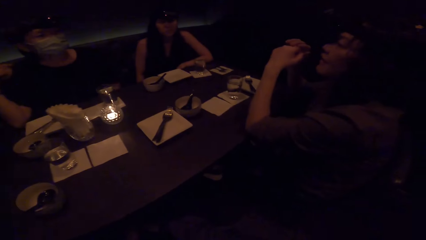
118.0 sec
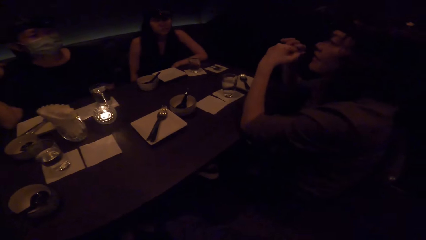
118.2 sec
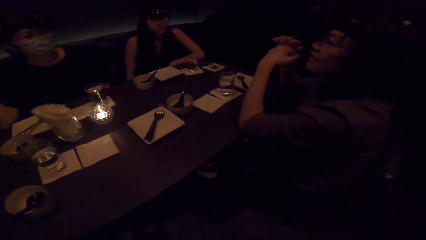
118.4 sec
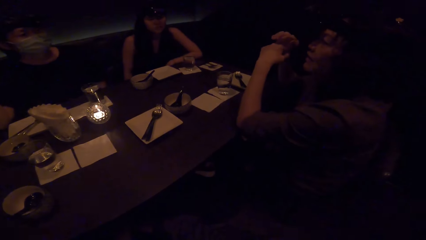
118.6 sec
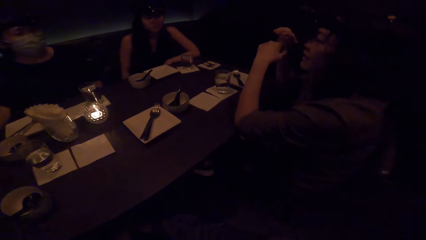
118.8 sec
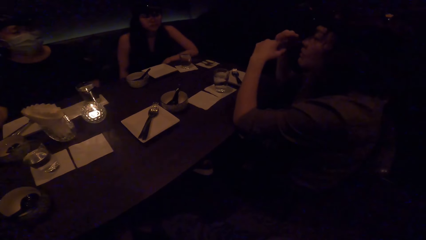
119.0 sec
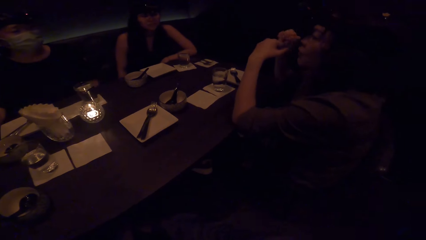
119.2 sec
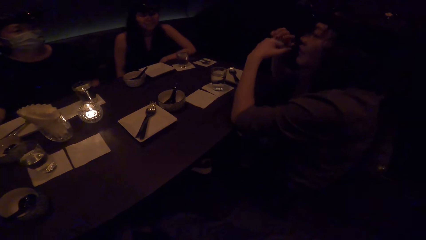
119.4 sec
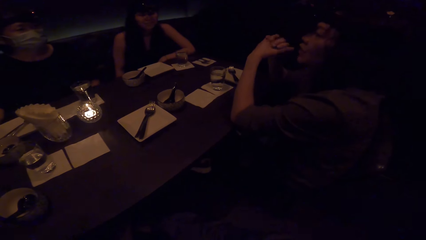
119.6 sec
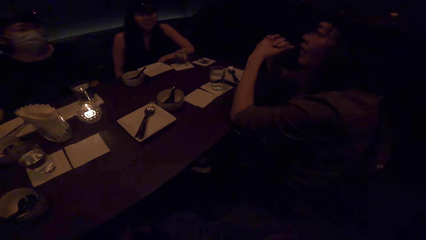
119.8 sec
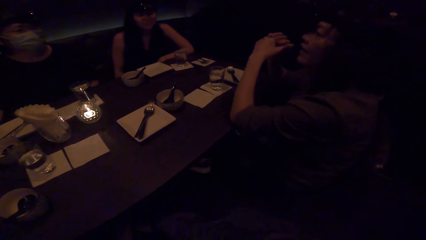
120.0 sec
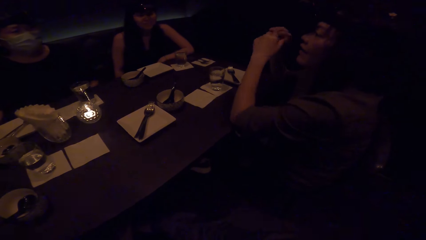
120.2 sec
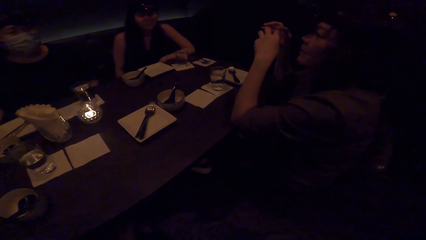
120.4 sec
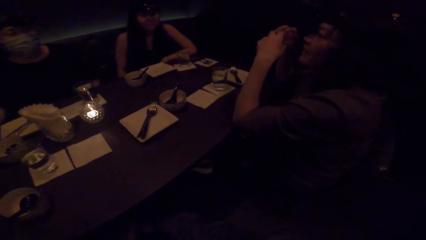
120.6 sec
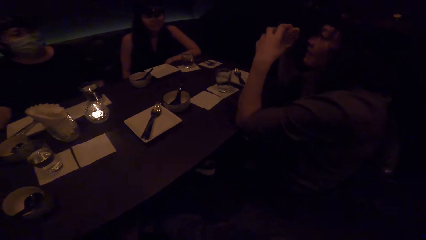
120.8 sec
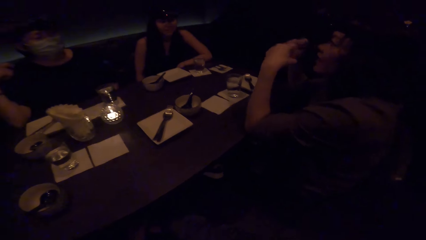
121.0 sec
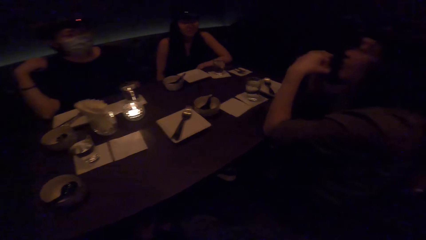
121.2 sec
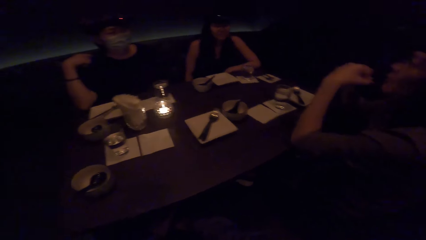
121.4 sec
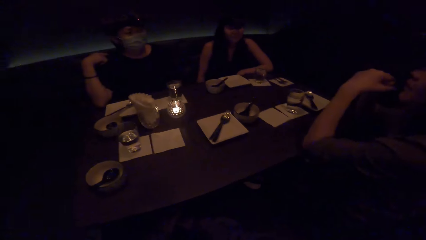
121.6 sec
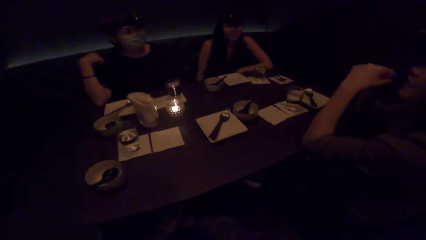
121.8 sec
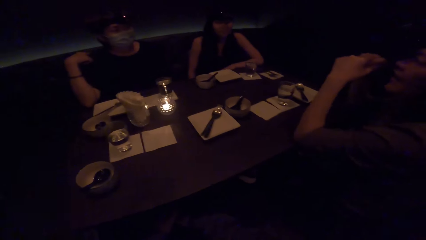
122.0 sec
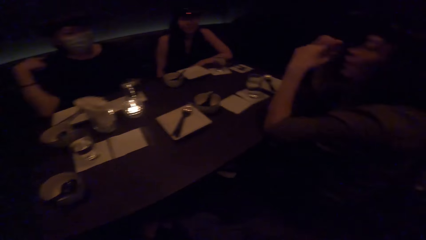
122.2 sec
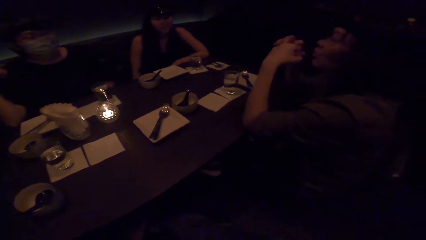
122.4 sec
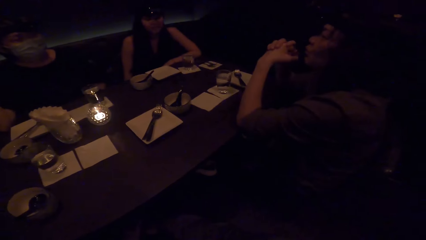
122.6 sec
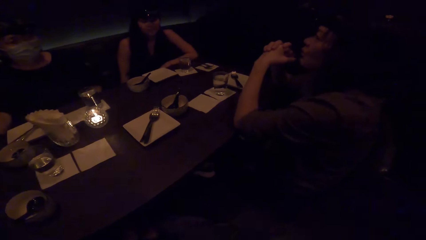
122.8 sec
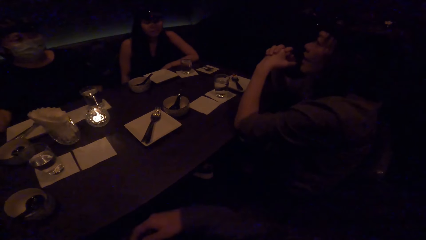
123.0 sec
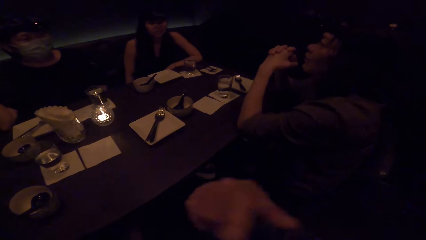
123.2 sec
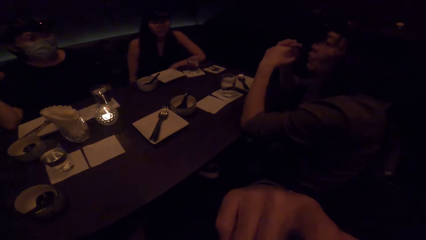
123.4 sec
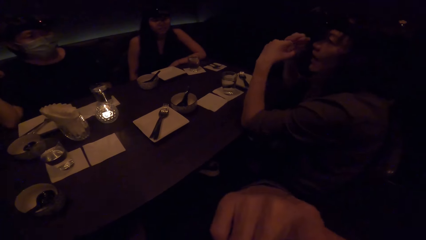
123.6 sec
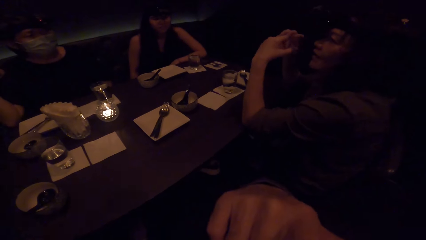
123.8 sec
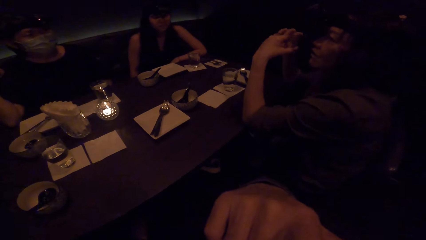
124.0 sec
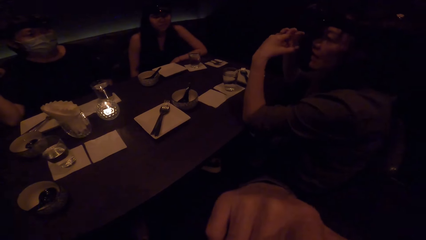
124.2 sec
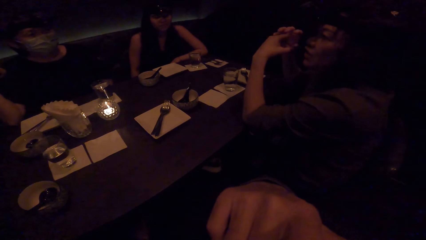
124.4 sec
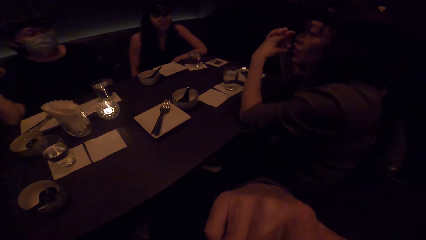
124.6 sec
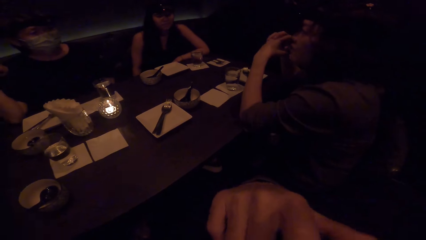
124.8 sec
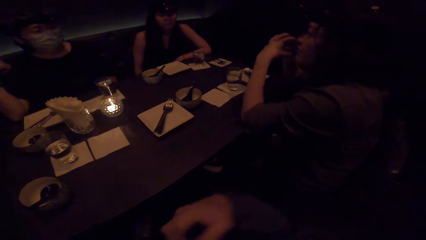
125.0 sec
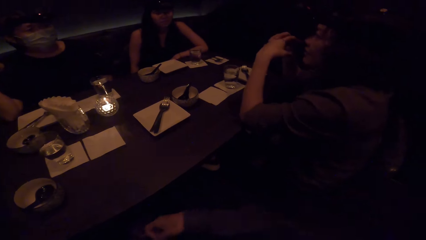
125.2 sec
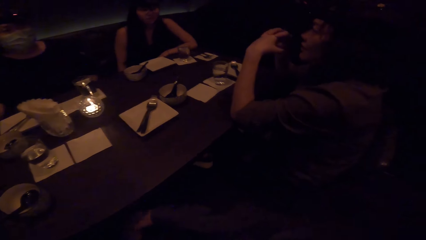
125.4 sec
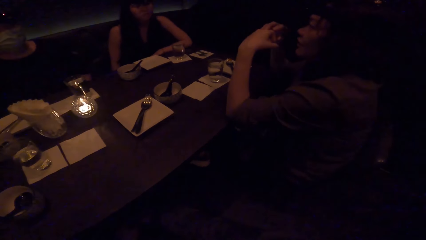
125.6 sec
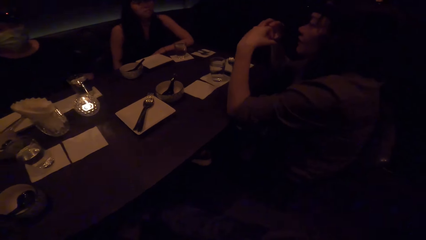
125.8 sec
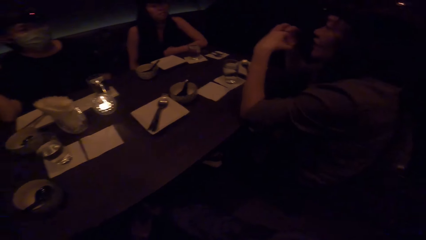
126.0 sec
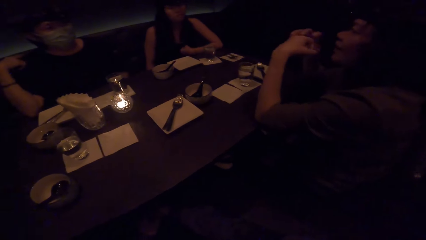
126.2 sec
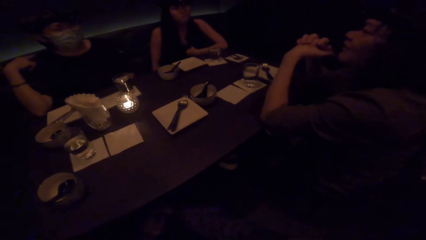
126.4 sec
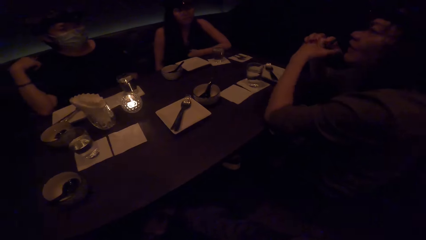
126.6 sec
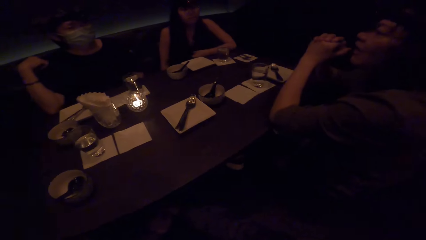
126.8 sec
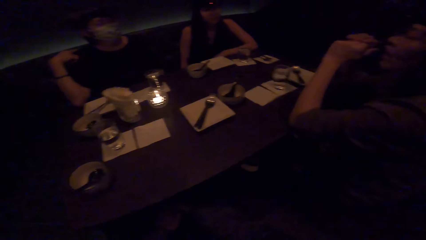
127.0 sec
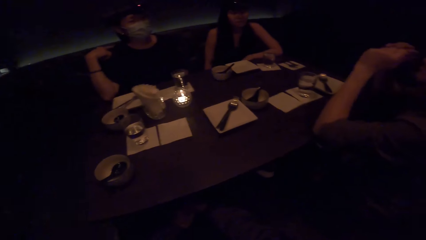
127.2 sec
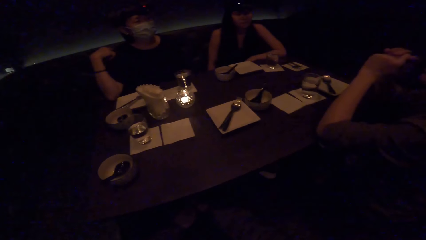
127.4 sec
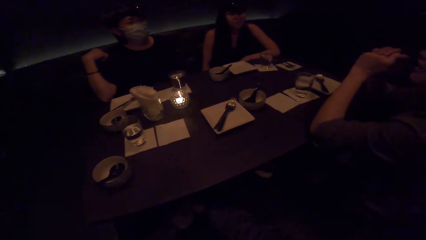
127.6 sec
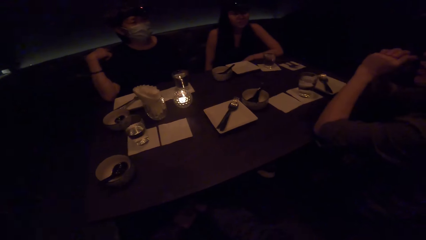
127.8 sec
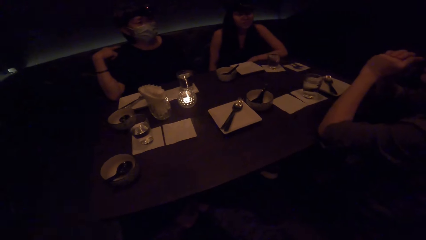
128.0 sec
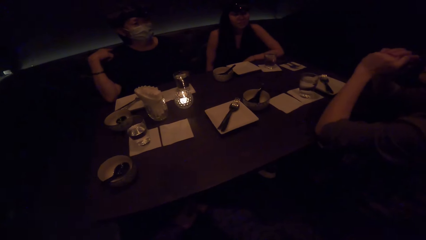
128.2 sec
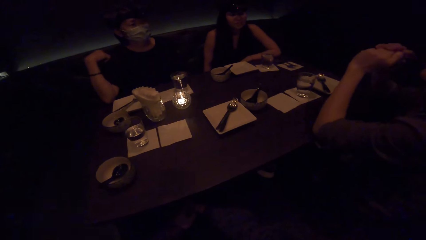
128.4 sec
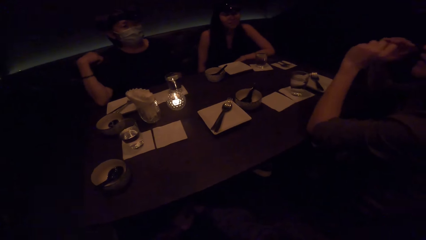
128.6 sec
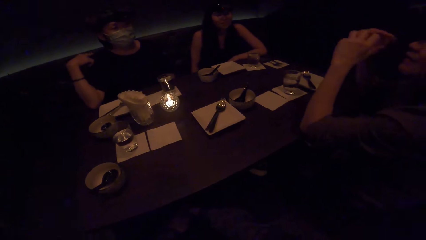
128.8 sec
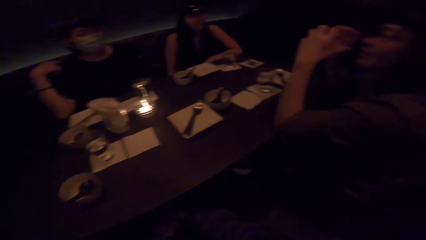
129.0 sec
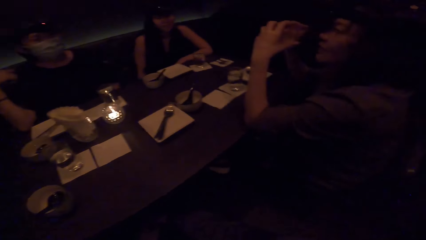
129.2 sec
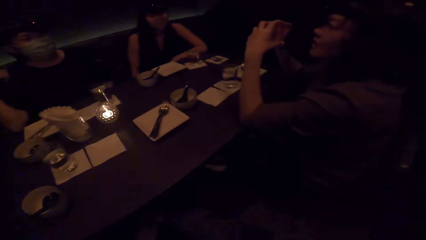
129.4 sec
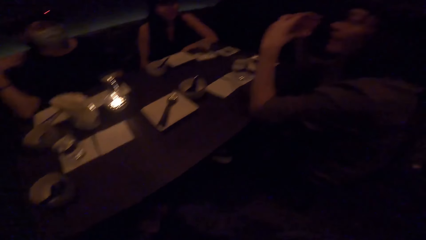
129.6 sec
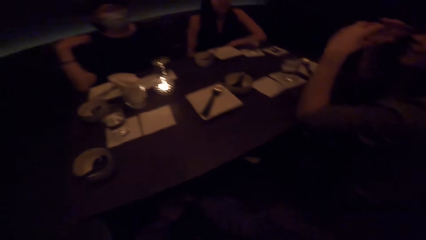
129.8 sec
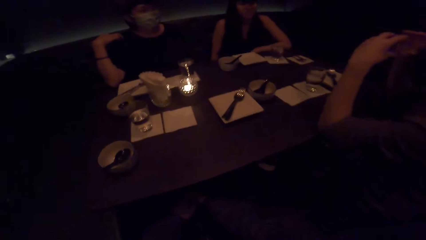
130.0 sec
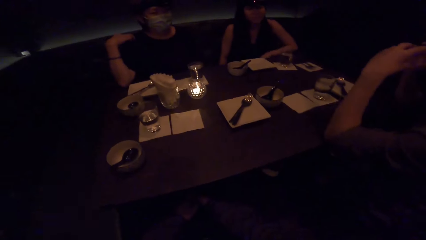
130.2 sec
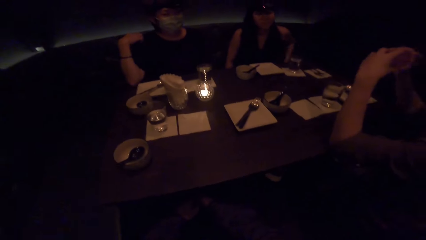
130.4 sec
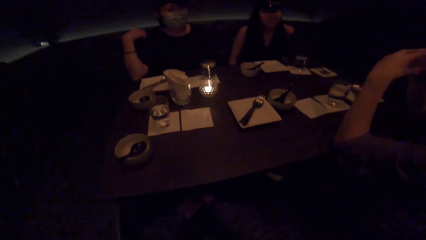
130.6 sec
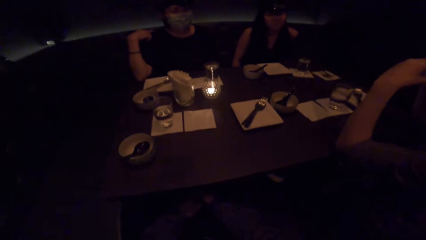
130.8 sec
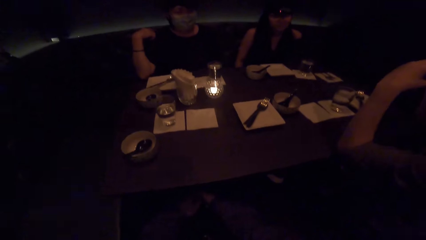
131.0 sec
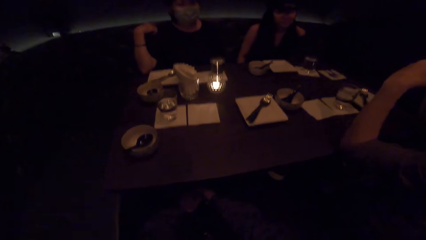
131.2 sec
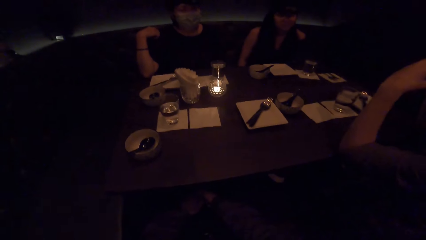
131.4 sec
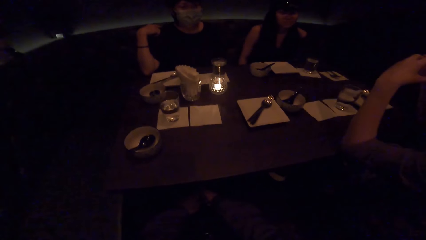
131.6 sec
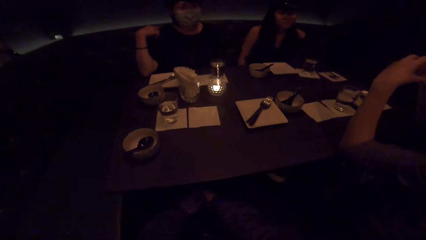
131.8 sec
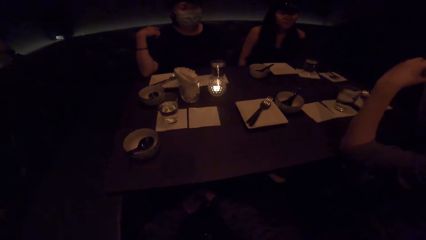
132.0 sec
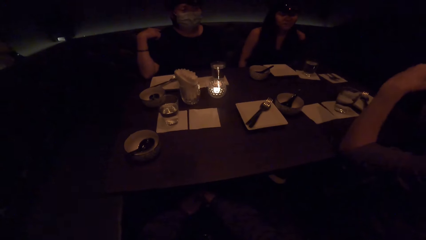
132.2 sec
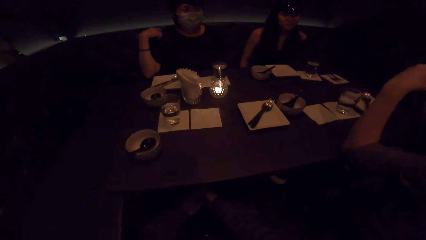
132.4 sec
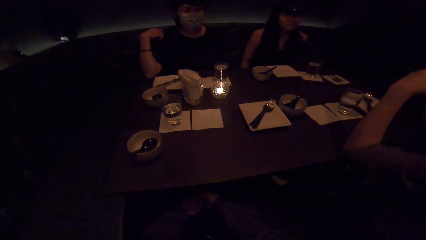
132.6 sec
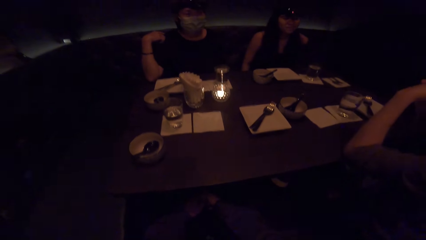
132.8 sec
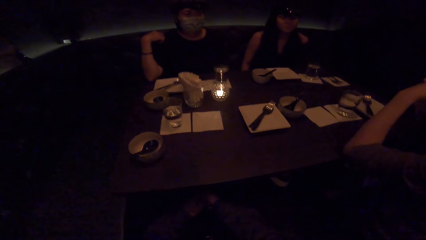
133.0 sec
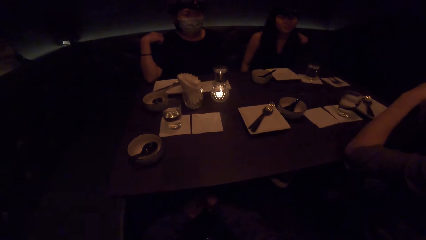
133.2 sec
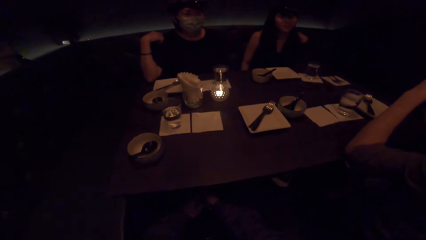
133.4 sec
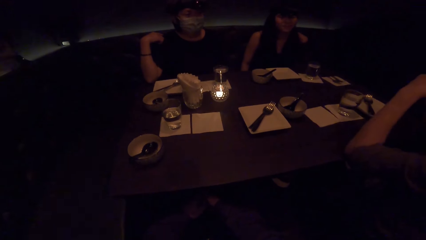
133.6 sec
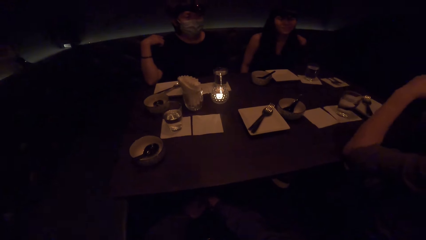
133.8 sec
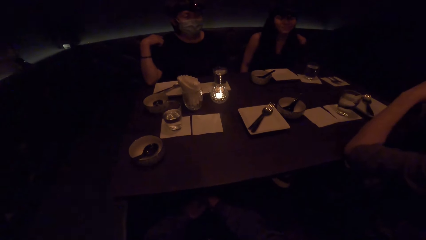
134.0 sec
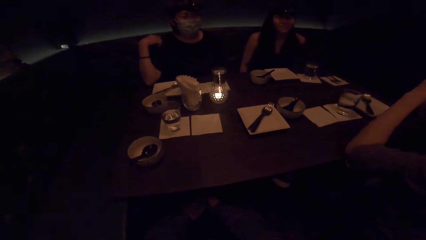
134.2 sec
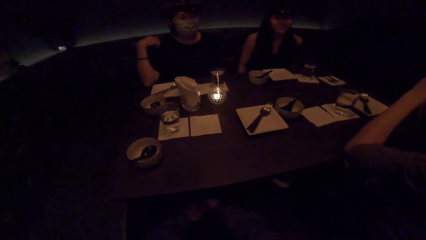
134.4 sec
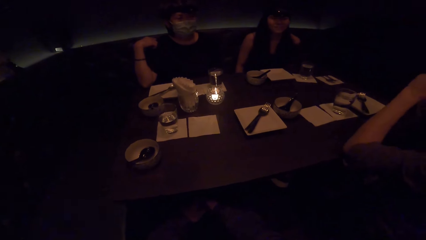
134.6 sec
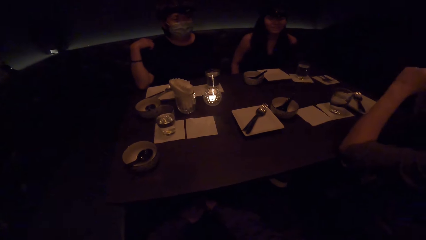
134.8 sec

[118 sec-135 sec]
A woman rubs hands. The camera wearer looks around. They look around again. They lift up a hand. They look around.
